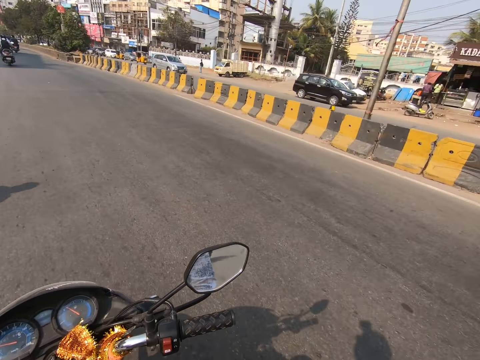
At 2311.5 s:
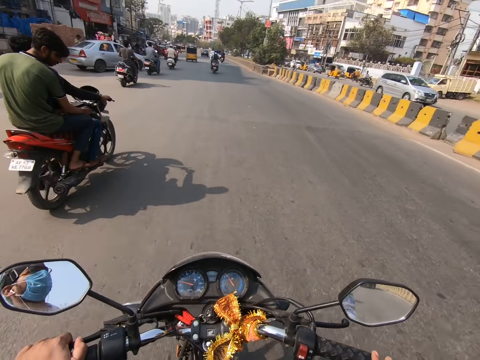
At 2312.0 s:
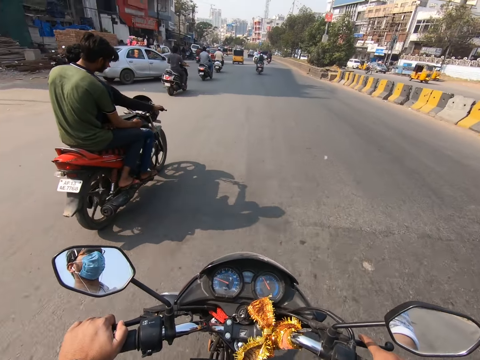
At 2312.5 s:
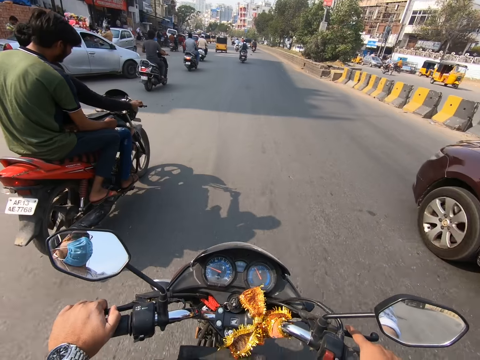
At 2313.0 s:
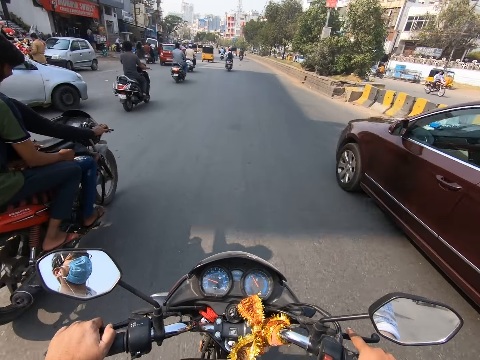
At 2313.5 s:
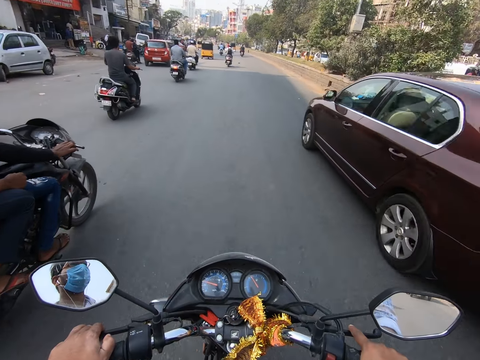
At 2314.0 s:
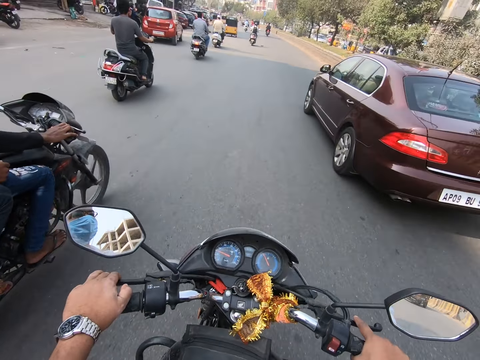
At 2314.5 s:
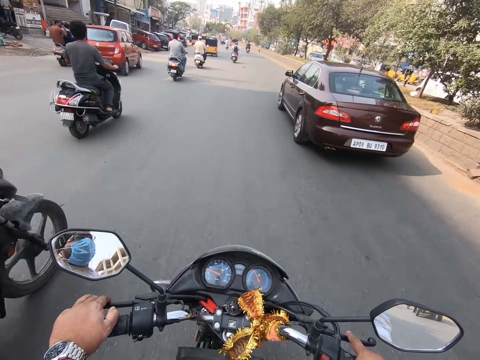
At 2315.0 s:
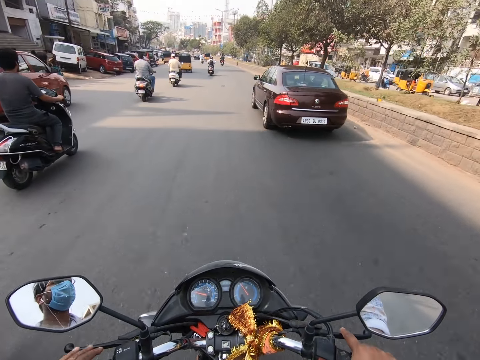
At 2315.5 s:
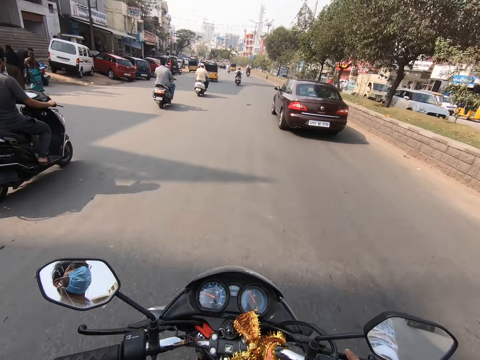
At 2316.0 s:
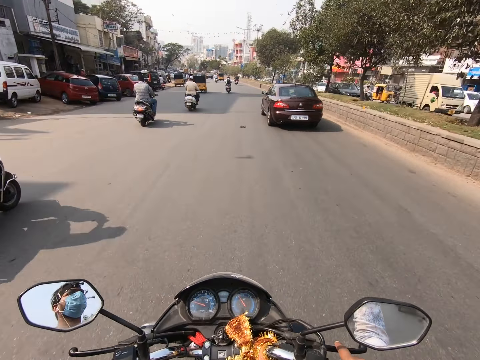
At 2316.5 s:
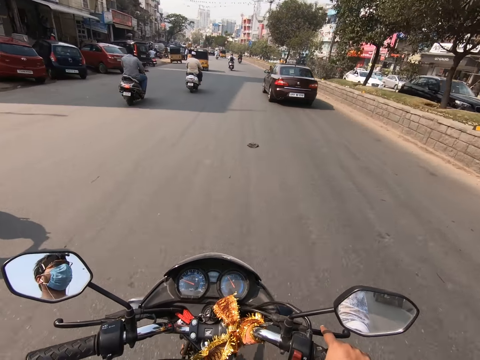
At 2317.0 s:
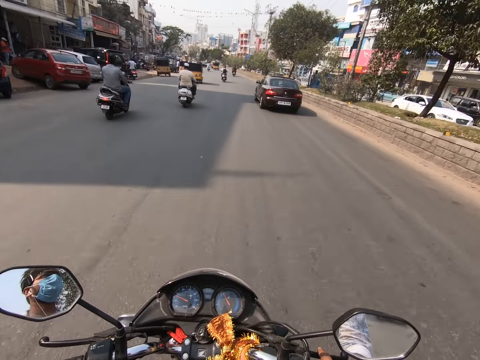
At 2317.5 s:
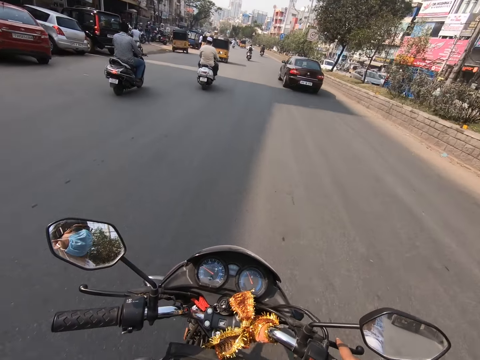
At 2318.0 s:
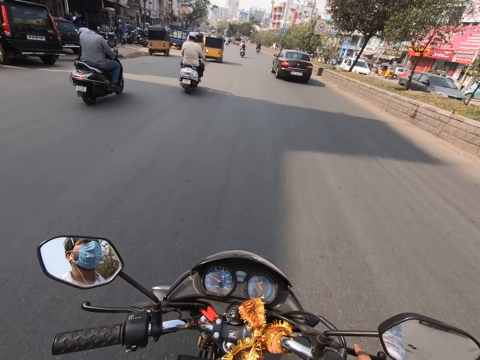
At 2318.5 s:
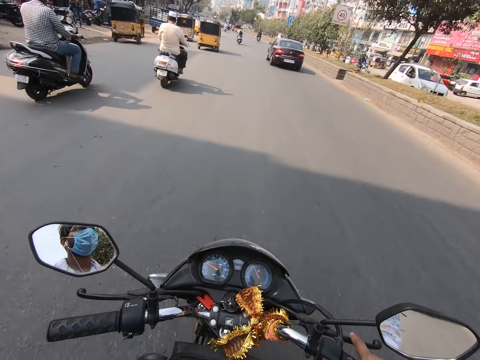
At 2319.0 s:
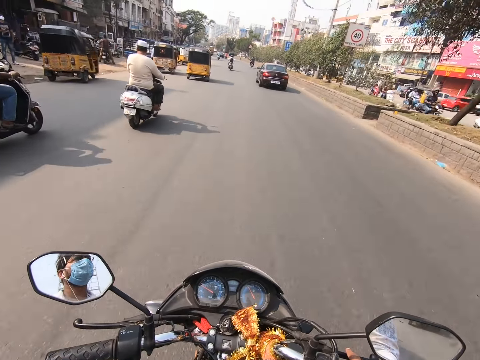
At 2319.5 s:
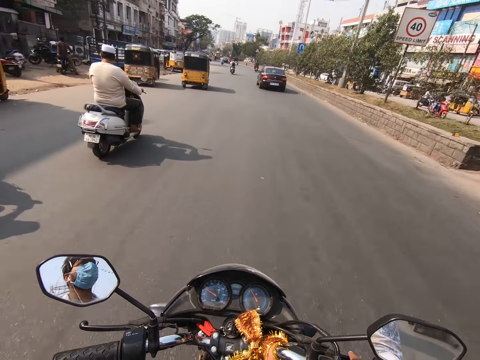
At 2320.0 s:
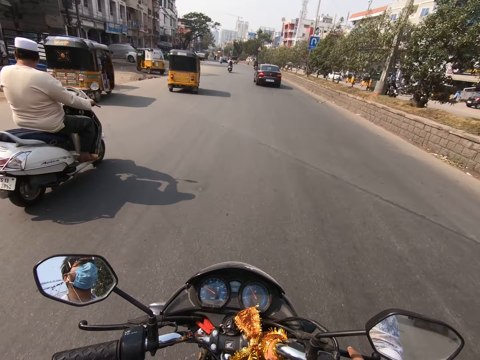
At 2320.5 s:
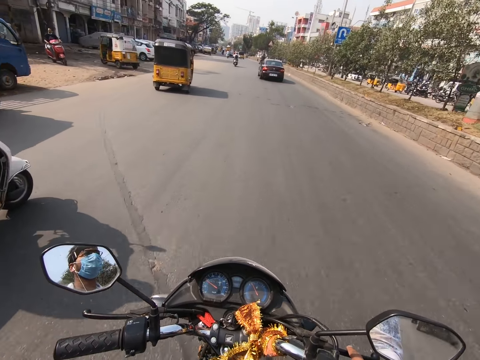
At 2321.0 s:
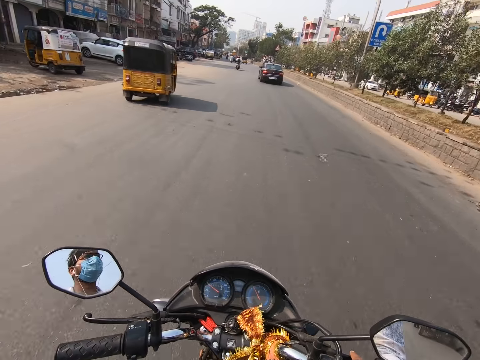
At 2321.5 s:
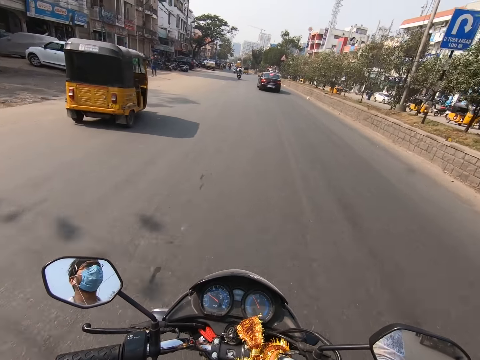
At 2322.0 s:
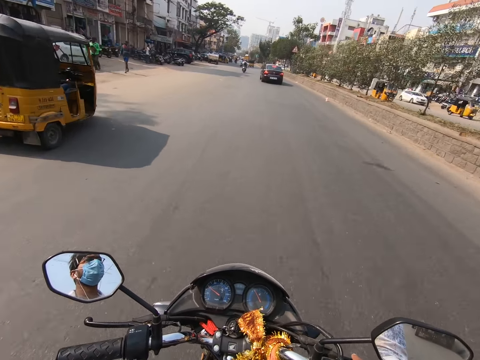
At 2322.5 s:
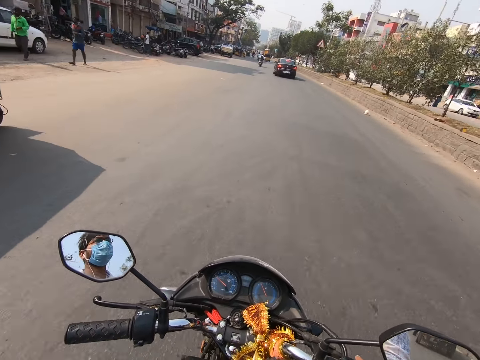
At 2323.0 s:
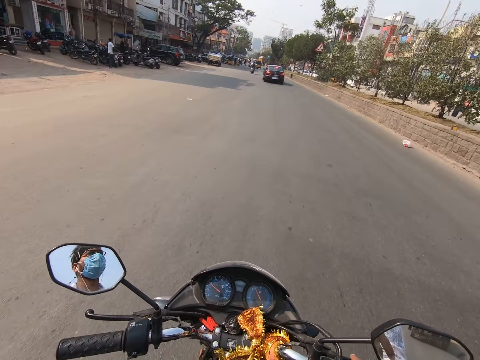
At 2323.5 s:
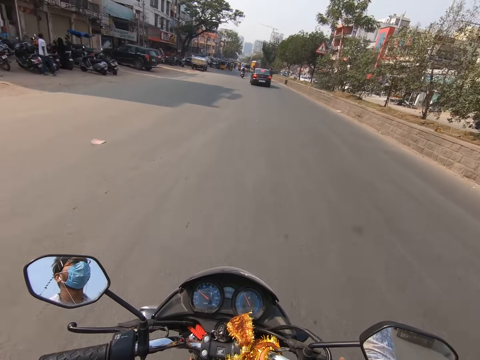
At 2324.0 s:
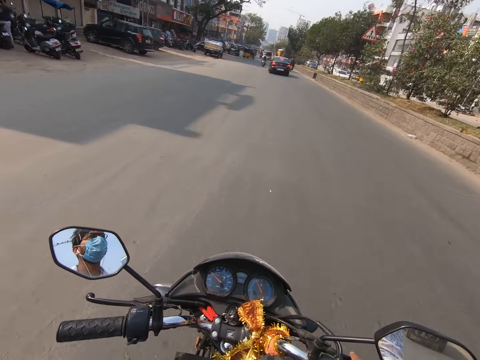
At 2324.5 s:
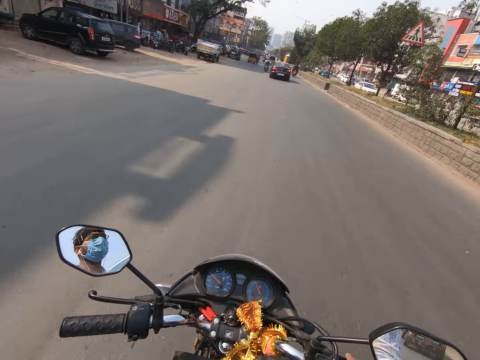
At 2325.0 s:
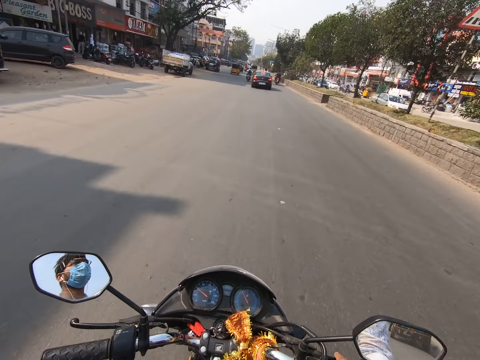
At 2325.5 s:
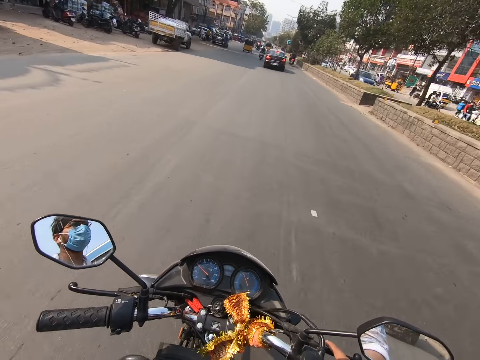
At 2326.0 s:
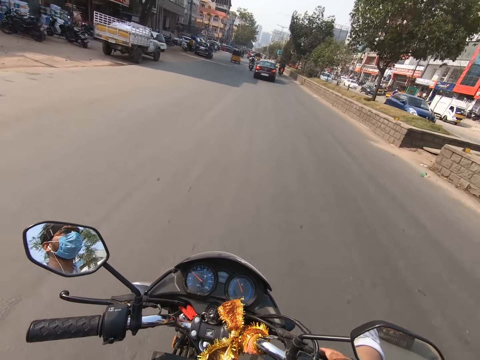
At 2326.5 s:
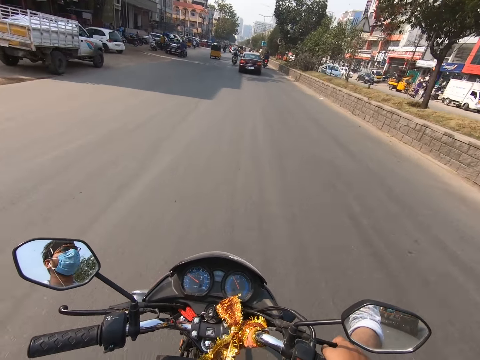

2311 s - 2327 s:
The camera wearer returns the right hand on the motorcycle. He rides the motorcycle with his hands on the handlebar. The red car drives past the camera wearer. The camera wearer rides past a motorcycle. He rides the motorcycle with his right hand on the handlebar. He rides past a motorcycle. He does so again. He rides past a tricycle.

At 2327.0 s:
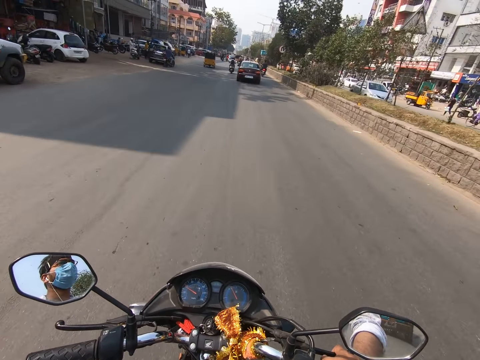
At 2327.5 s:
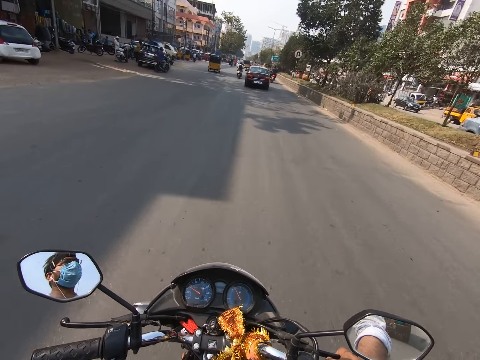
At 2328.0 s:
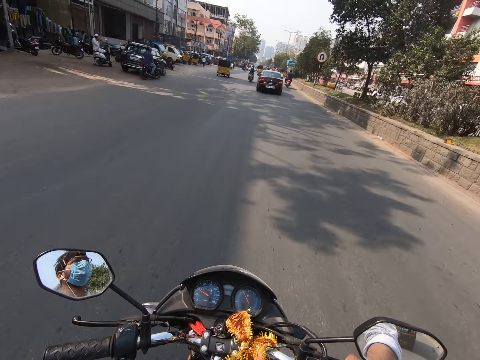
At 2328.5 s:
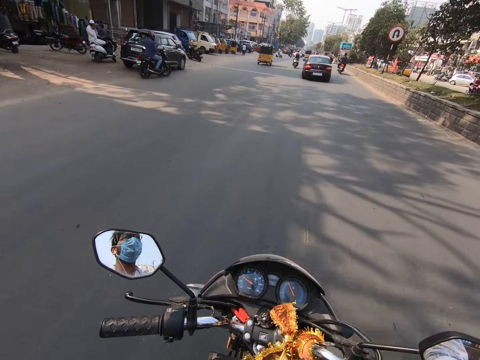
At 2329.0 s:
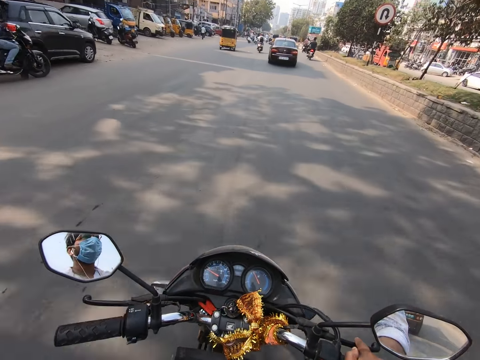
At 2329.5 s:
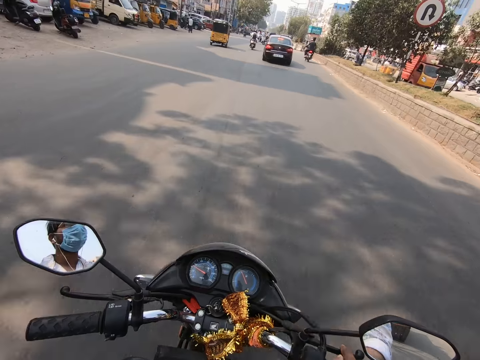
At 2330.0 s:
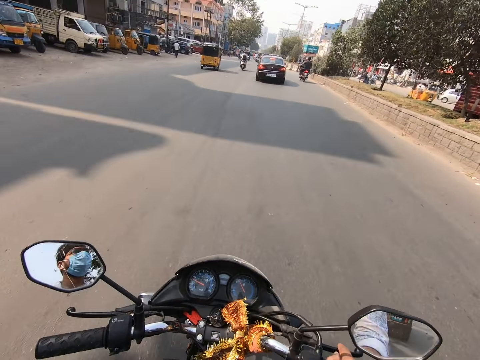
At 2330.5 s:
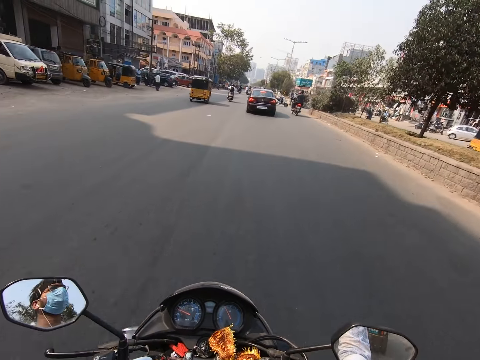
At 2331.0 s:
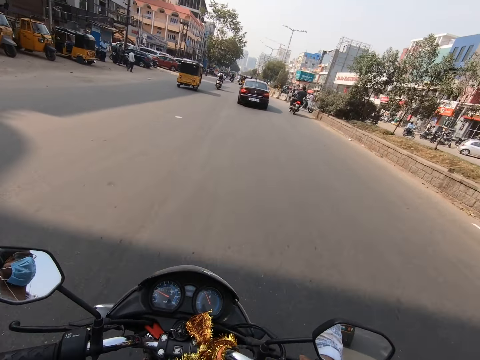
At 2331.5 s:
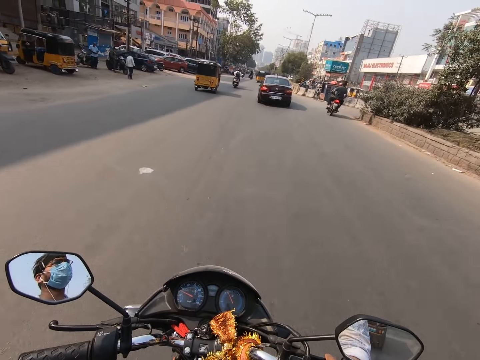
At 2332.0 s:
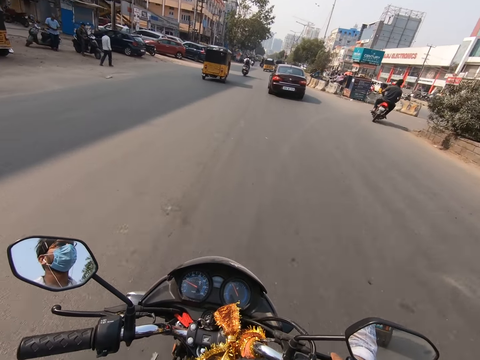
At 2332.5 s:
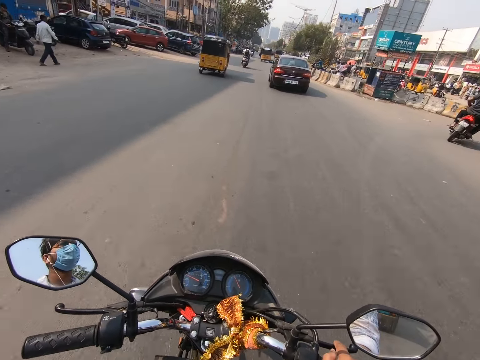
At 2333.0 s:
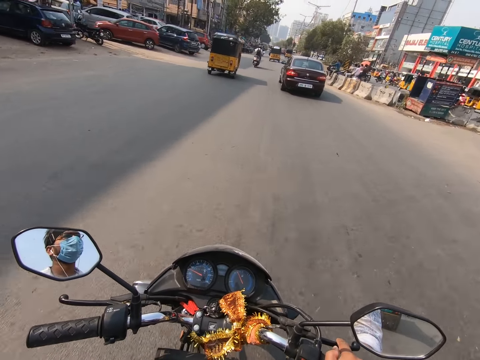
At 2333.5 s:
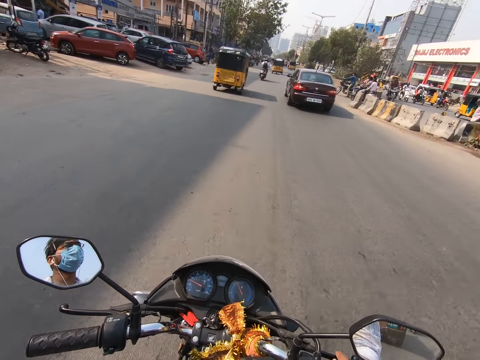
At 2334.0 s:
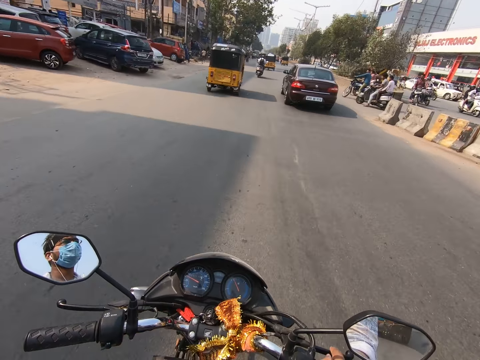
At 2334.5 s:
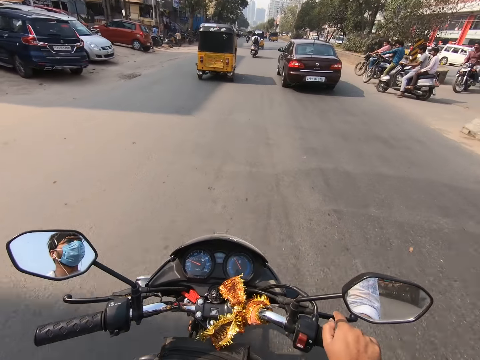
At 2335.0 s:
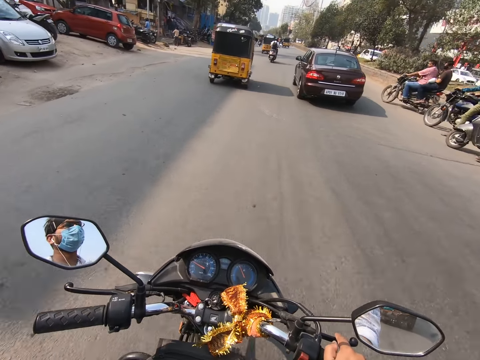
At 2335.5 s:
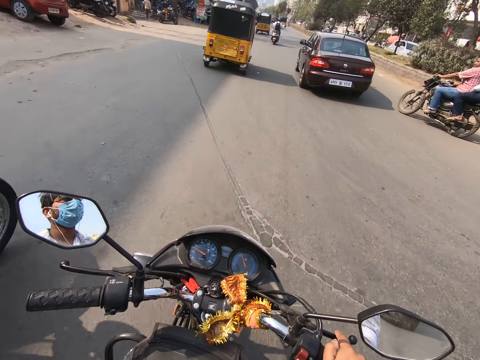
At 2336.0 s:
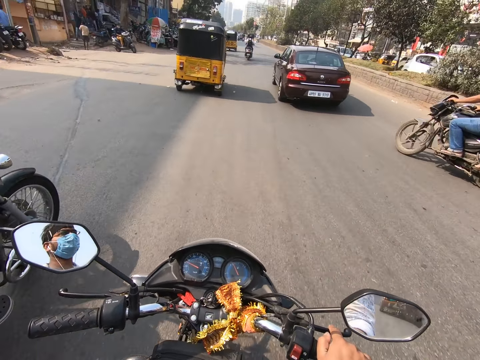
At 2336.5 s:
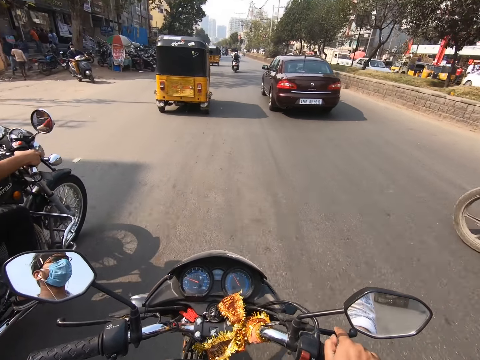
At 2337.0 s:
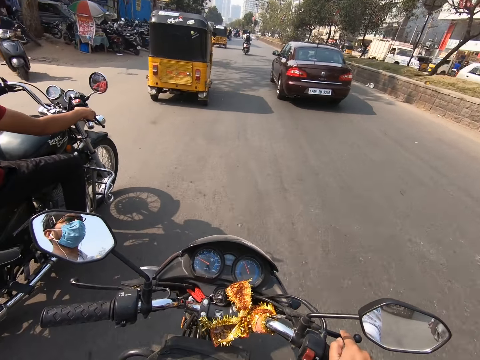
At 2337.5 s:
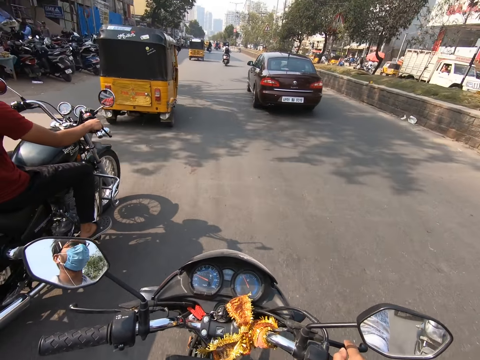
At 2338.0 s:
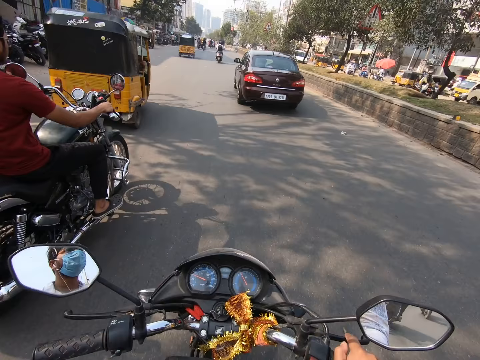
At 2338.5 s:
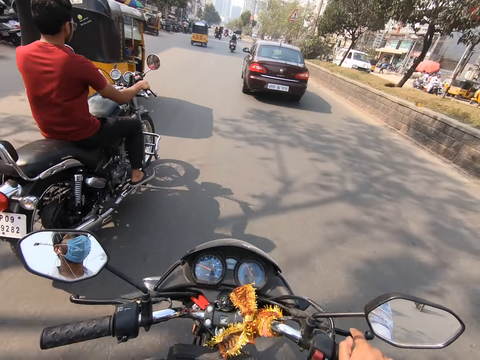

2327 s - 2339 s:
A motorcycle rides past the camera wearer.
